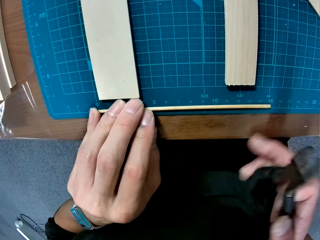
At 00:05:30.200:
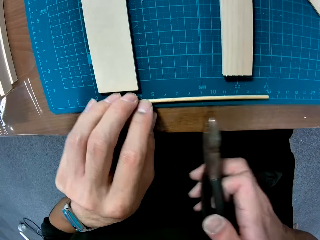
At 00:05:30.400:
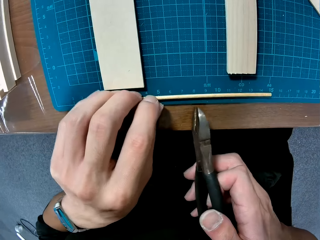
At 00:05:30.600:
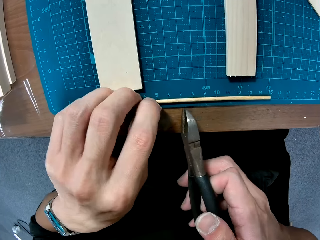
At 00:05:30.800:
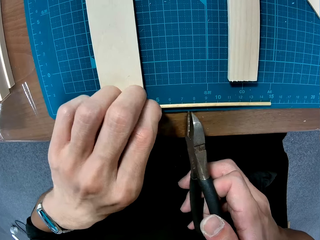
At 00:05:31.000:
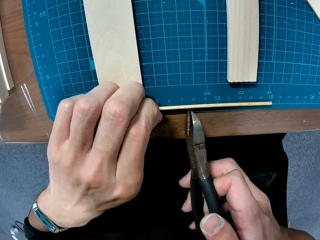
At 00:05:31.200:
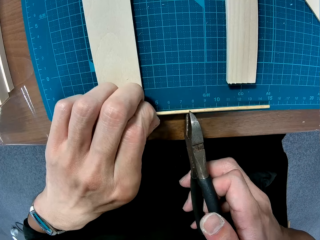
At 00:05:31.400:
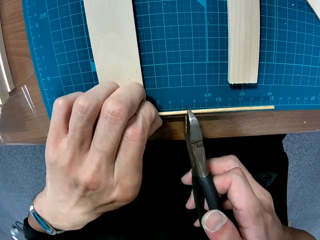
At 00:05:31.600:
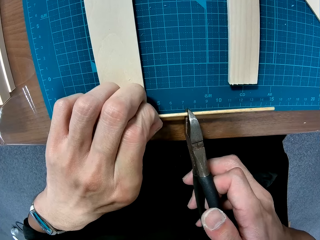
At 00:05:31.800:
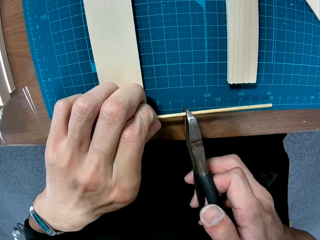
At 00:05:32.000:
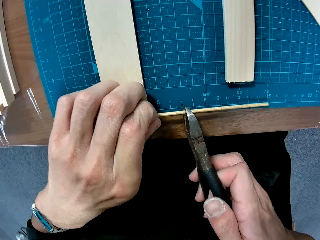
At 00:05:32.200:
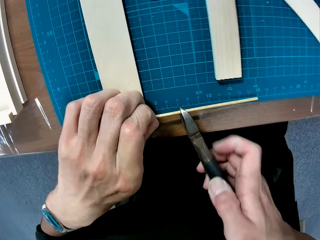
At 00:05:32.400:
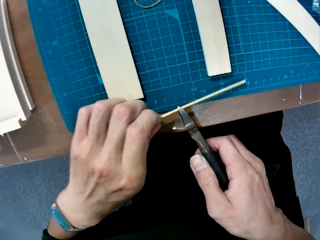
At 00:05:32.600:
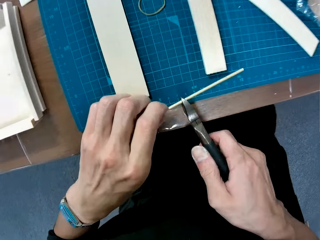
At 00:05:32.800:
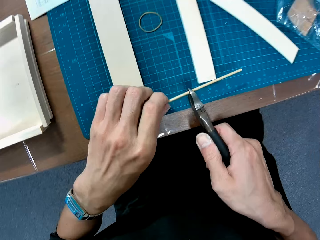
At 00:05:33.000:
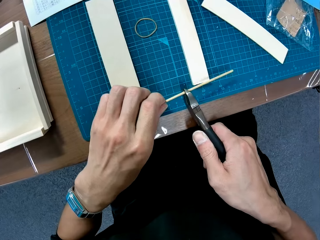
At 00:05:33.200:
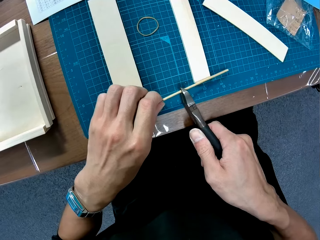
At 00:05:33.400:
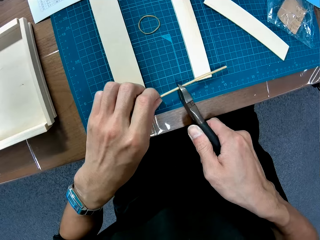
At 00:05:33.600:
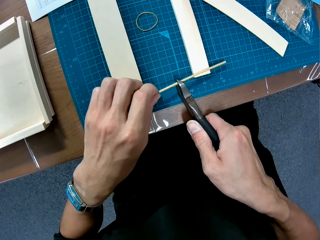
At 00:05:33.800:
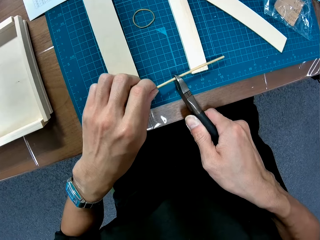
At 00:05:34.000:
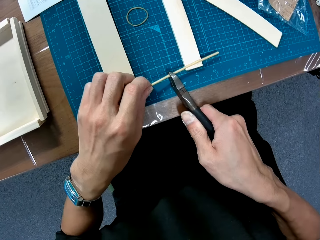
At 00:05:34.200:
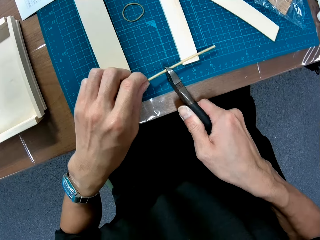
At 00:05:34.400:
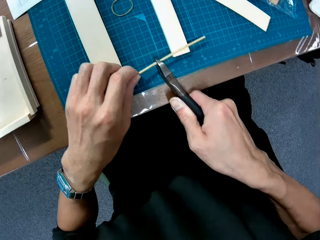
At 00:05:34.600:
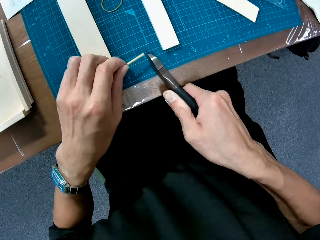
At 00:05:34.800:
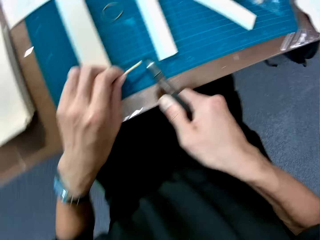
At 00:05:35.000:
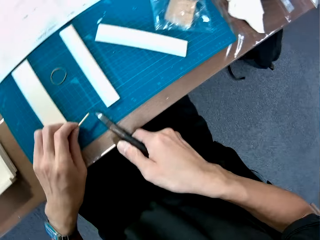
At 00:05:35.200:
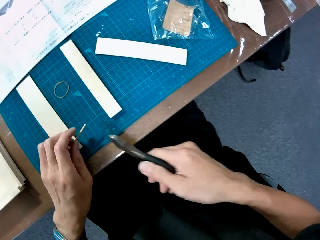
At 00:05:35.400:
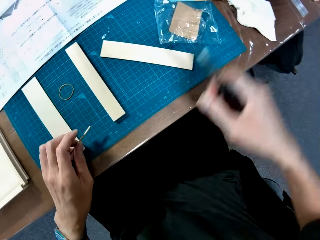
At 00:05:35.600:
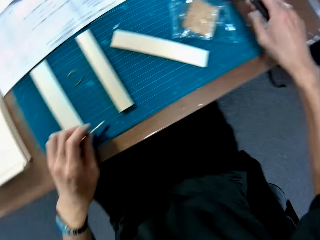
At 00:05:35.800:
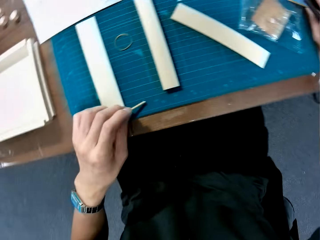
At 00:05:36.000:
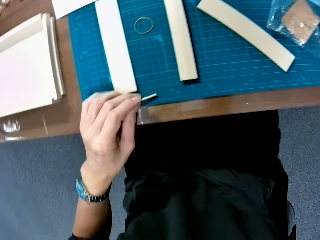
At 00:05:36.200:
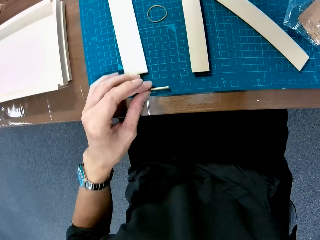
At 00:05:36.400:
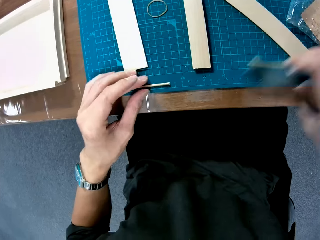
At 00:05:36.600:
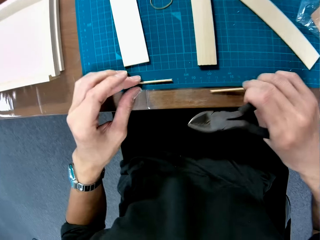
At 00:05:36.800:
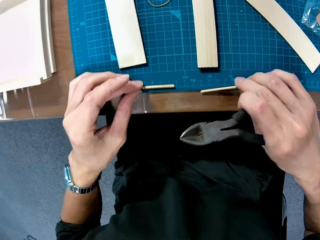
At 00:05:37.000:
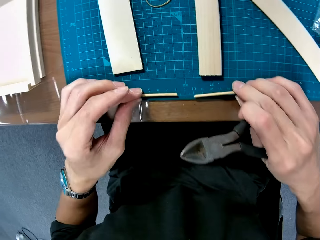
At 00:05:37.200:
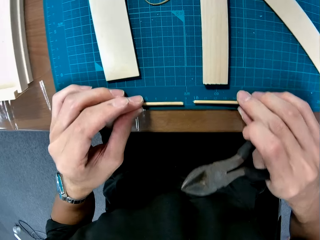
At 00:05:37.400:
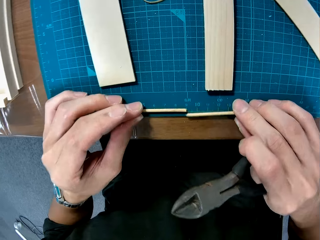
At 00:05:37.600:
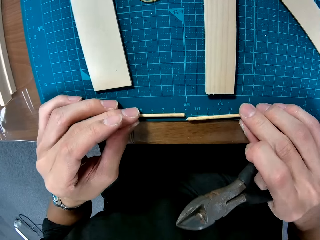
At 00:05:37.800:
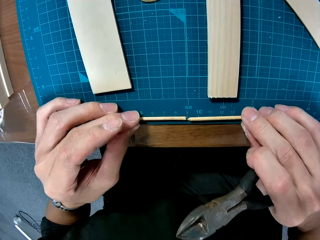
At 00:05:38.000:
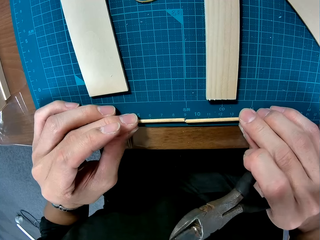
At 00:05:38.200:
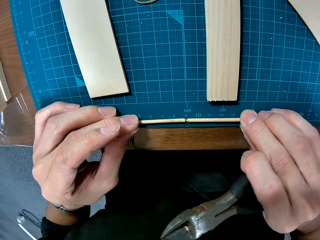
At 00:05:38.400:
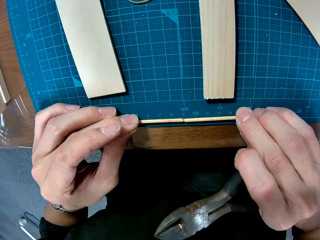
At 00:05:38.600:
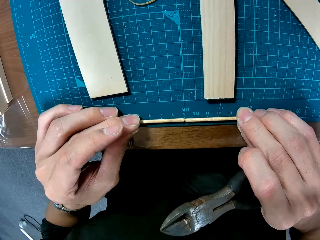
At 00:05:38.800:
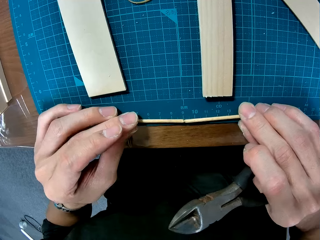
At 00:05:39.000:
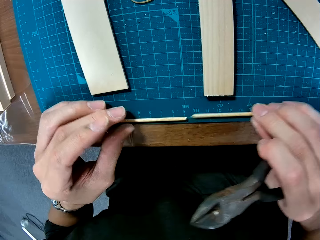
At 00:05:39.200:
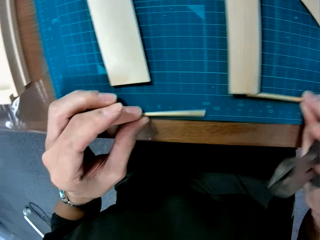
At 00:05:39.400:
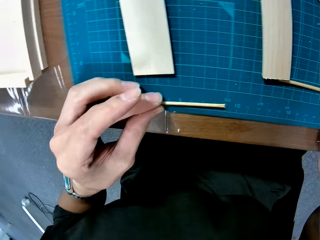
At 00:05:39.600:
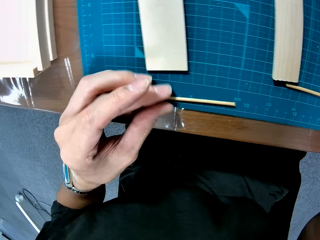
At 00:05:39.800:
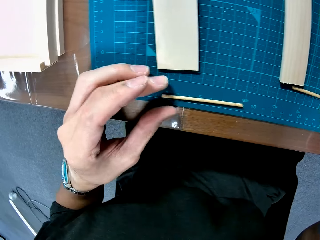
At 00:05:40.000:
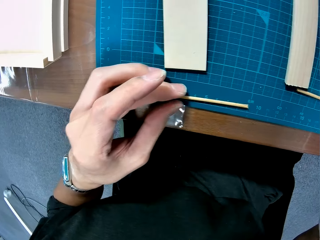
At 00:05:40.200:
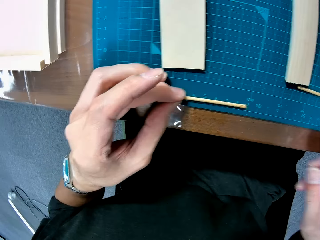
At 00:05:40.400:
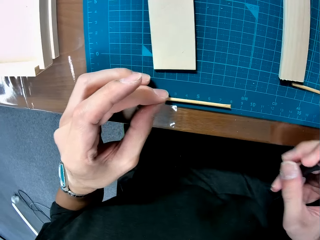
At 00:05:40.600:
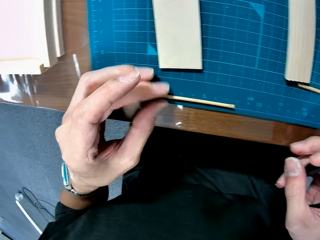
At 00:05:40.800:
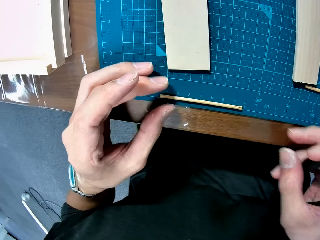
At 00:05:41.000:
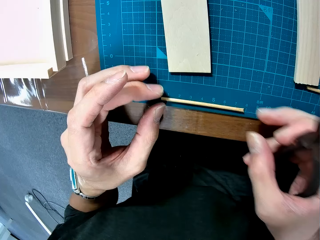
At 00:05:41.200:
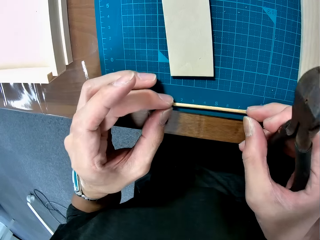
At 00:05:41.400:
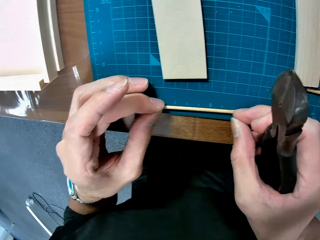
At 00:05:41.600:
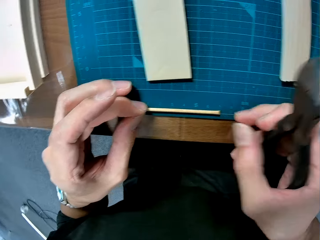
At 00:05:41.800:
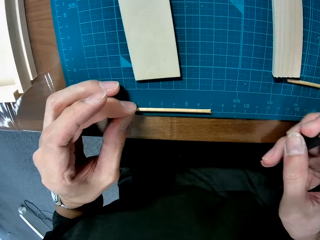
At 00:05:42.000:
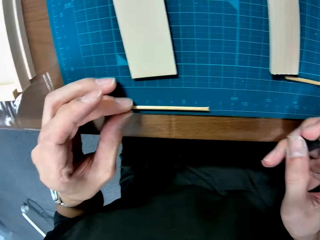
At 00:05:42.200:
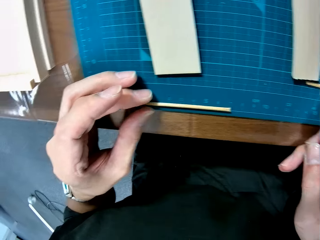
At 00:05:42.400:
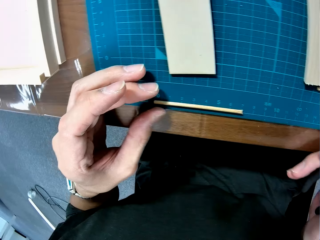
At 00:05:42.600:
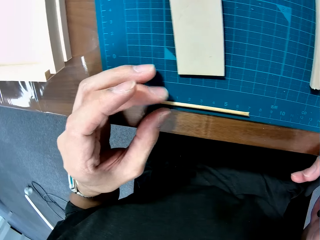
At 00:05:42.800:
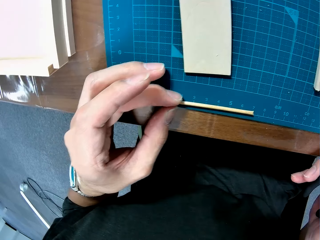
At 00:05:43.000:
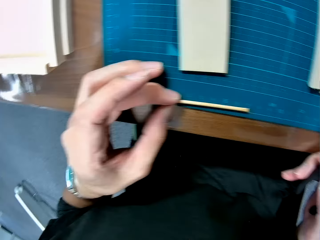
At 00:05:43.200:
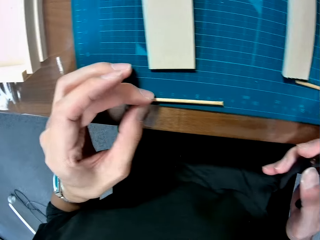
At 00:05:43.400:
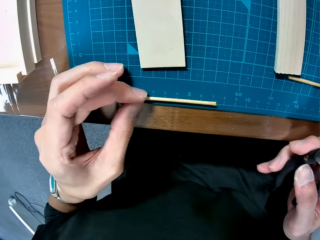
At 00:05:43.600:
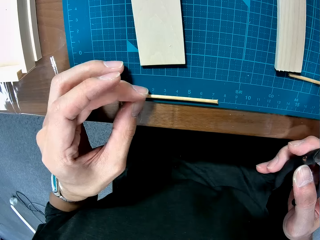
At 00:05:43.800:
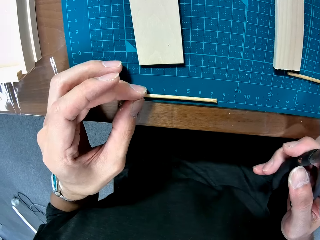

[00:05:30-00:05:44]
The camera wearer picks up the wooden curling piece. They cut the wooden curling piece with the pliers. They pick up the wooden curling piece. They move a part of the piece of wood on the table. They place the wooden curling pieces on the cutting mat. They move the wooden curling piece. They adjust the pieces of wood on the table. They align the wooden curling piece.

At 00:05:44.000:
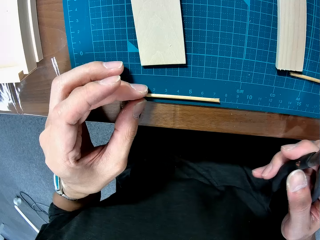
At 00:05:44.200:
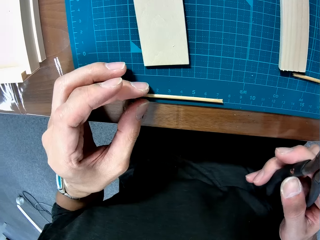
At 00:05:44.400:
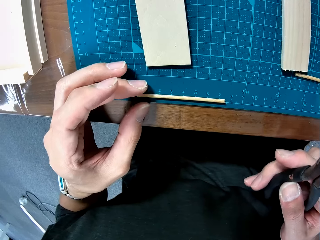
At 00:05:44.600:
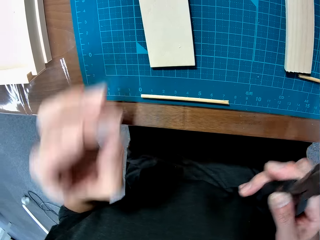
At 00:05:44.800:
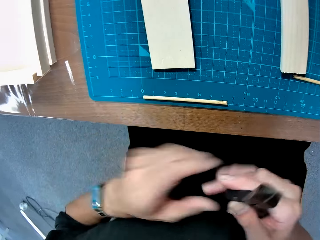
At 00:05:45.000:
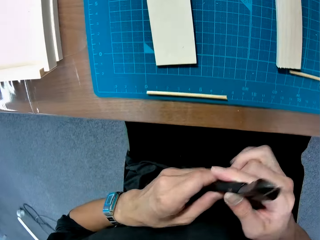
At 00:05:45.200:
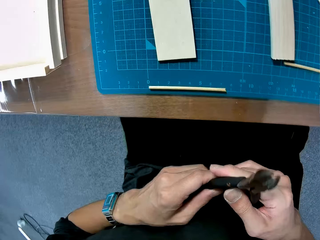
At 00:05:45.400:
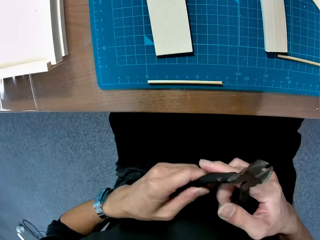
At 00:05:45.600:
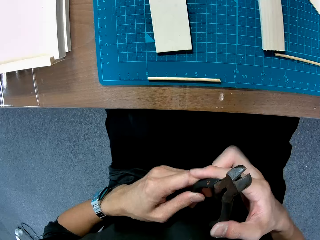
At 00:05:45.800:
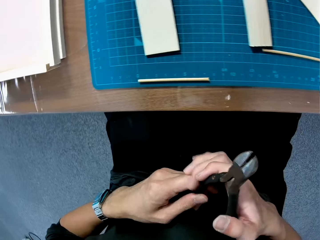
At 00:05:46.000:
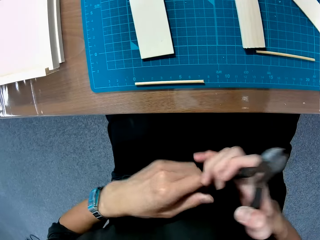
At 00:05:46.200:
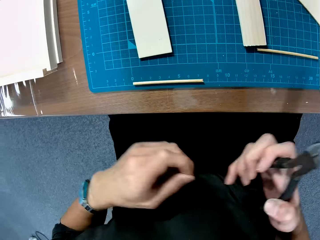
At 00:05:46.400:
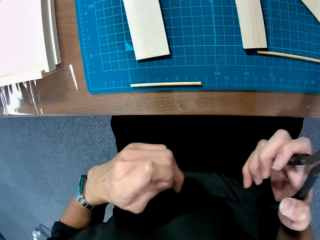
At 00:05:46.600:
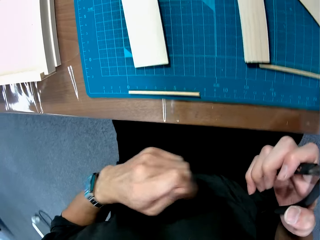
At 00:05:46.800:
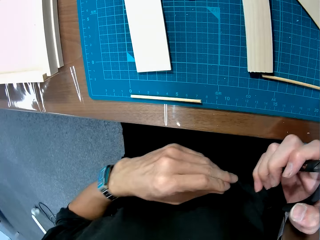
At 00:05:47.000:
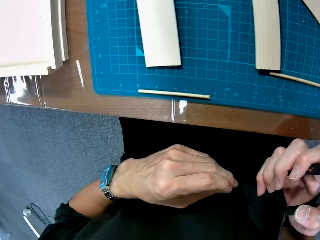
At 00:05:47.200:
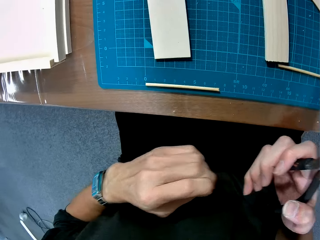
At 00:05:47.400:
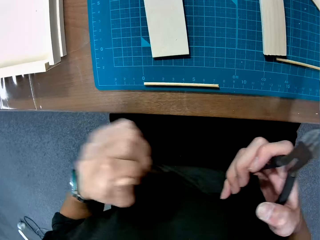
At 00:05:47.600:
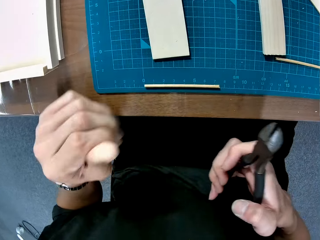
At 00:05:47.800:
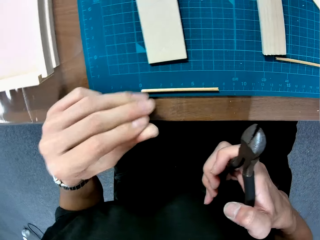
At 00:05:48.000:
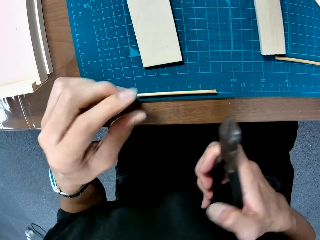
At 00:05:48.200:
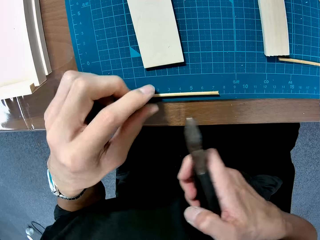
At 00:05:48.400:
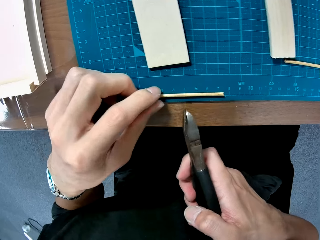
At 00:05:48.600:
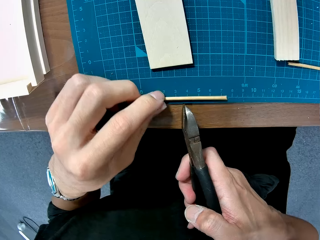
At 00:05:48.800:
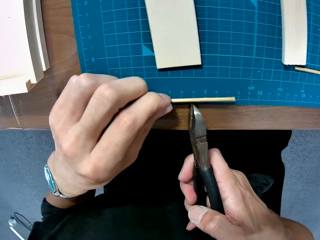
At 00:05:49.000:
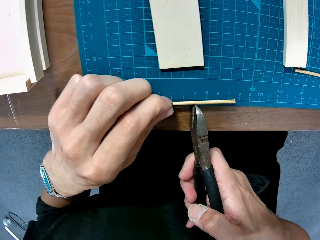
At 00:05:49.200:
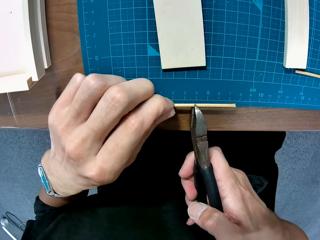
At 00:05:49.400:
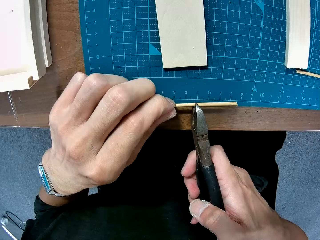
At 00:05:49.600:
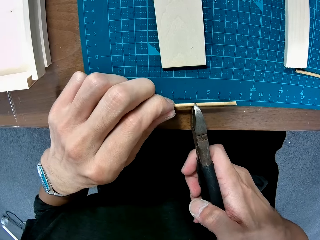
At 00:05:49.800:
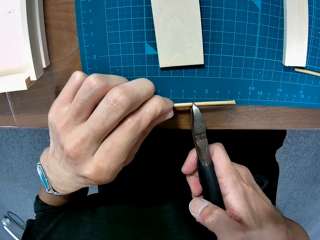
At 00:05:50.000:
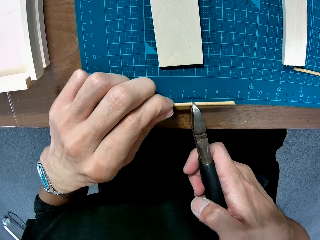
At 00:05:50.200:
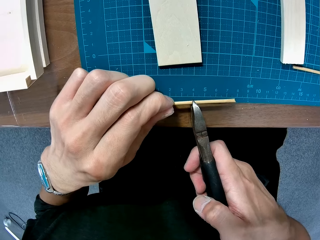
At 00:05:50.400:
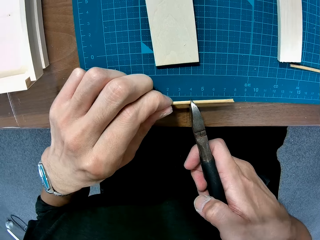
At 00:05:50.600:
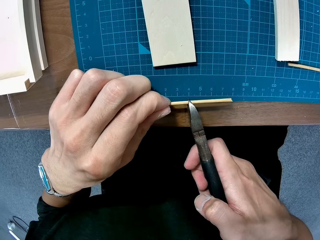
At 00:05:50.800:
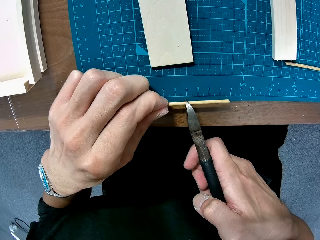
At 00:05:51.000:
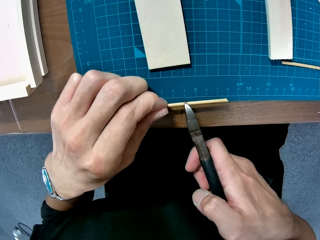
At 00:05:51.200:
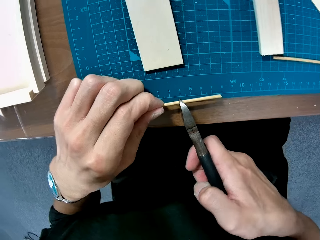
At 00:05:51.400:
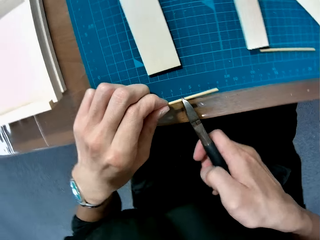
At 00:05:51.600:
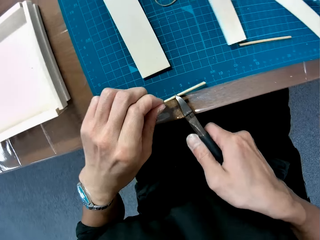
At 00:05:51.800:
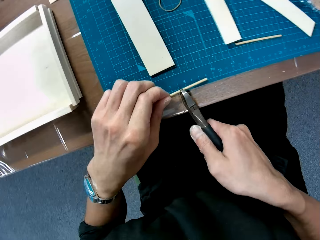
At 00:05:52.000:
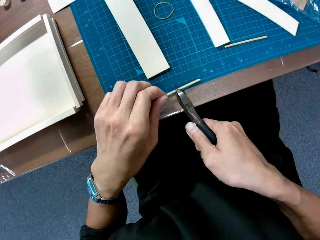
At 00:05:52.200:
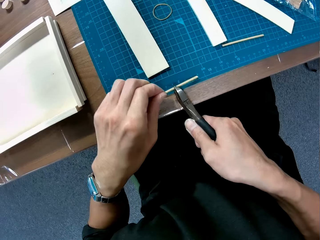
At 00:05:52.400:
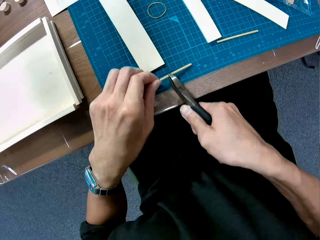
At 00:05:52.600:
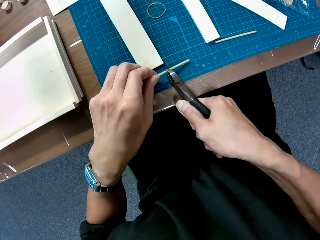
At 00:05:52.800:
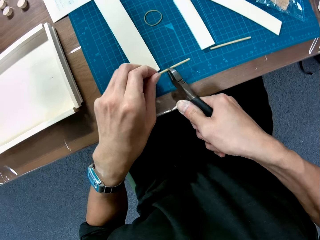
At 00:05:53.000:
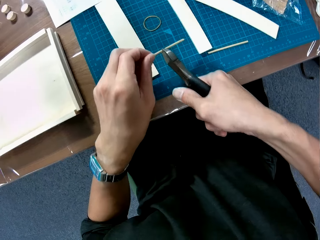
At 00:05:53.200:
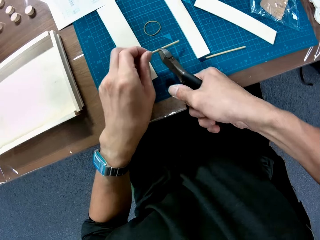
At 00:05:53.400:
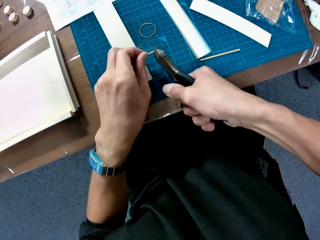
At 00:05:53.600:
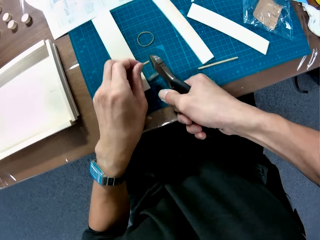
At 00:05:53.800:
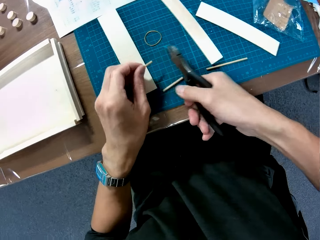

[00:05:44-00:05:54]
The camera wearer holds the pliers with both hands. He unhands one hand from the pliers. He adjusts the pliers in his hands. He rubs a hand. He picks up the wooden curling piece. He cuts the wooden curling piece with the pliers.
